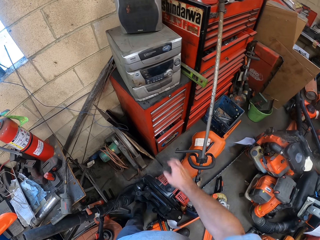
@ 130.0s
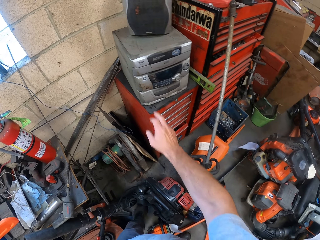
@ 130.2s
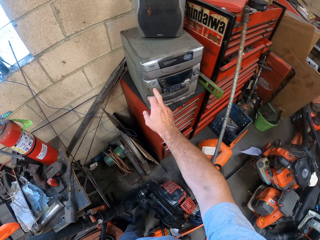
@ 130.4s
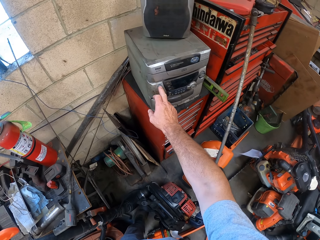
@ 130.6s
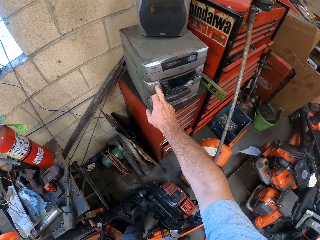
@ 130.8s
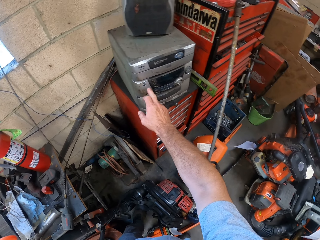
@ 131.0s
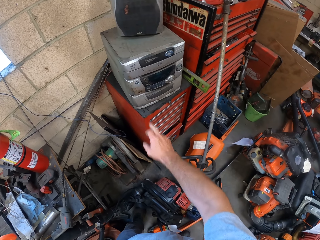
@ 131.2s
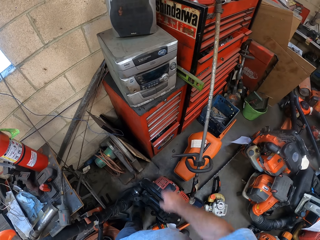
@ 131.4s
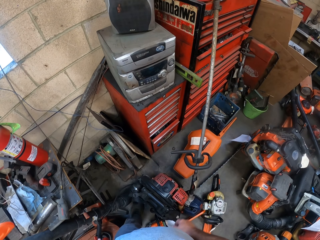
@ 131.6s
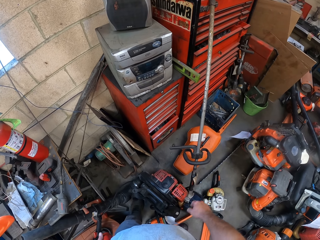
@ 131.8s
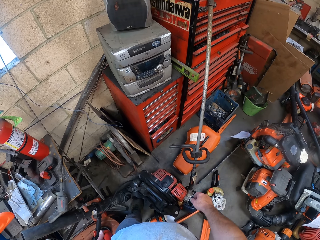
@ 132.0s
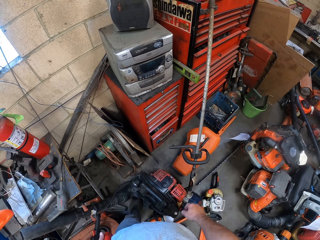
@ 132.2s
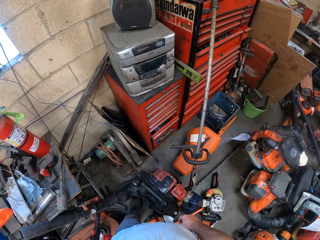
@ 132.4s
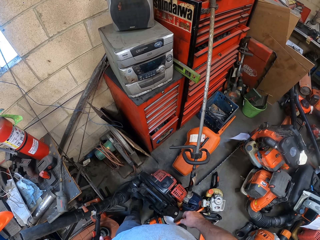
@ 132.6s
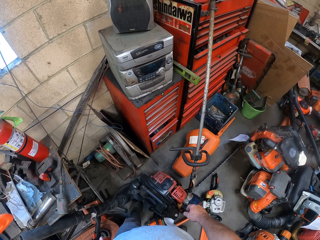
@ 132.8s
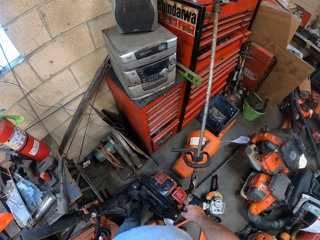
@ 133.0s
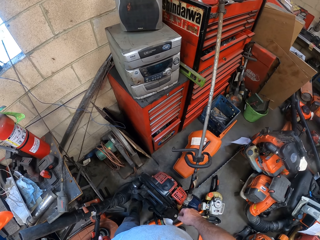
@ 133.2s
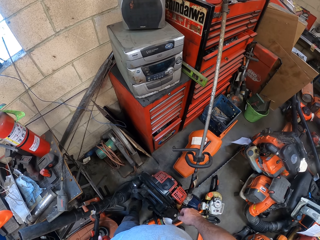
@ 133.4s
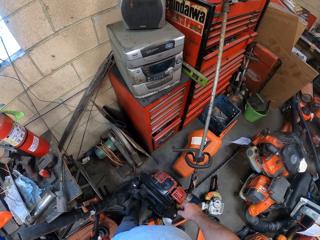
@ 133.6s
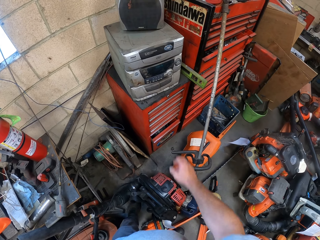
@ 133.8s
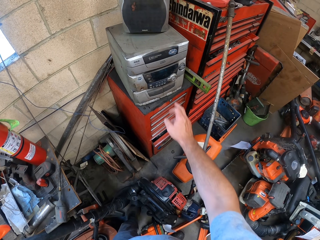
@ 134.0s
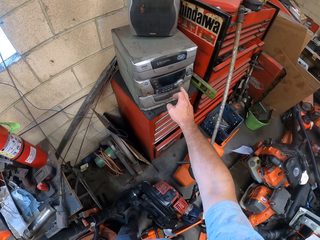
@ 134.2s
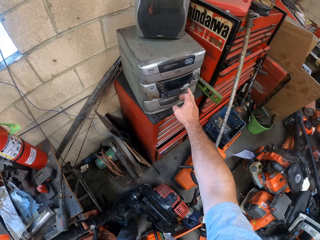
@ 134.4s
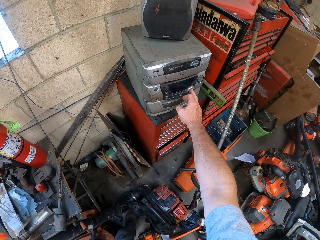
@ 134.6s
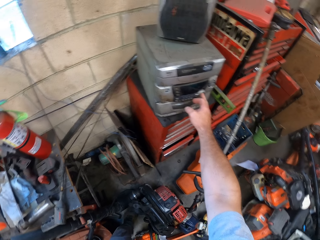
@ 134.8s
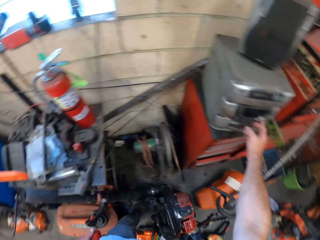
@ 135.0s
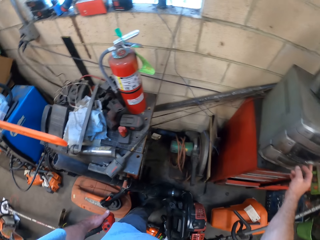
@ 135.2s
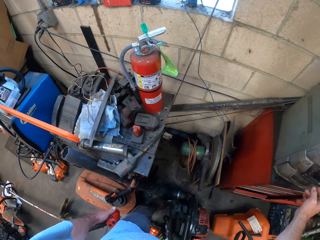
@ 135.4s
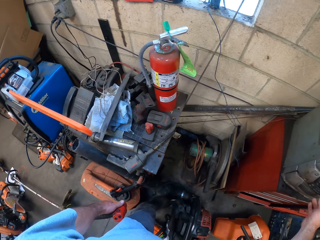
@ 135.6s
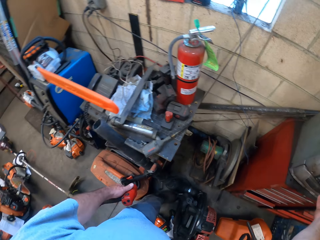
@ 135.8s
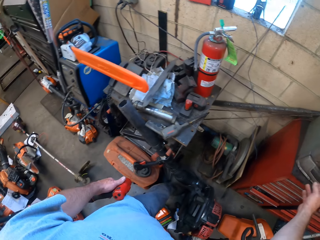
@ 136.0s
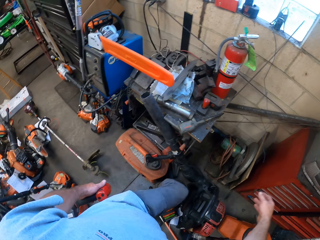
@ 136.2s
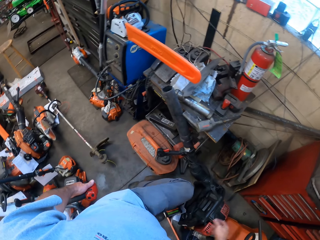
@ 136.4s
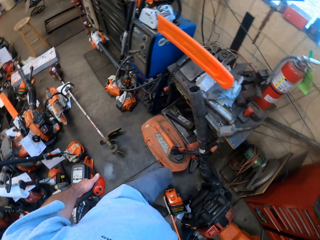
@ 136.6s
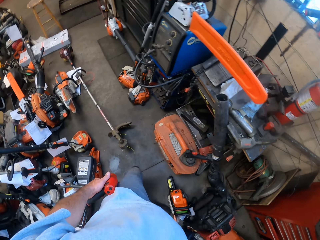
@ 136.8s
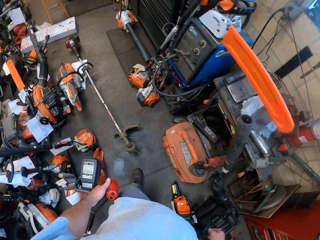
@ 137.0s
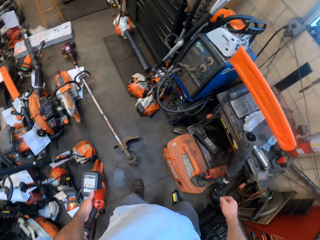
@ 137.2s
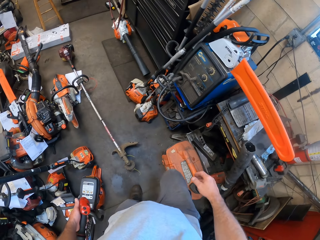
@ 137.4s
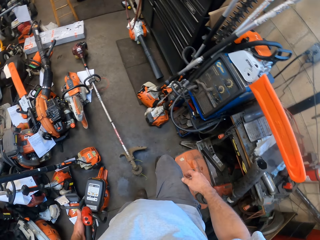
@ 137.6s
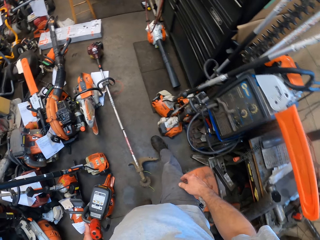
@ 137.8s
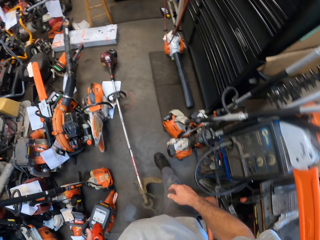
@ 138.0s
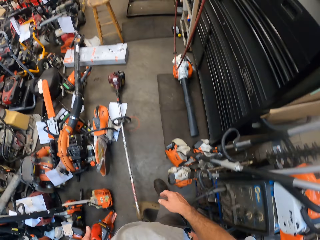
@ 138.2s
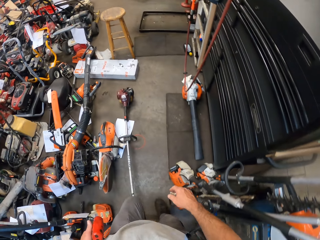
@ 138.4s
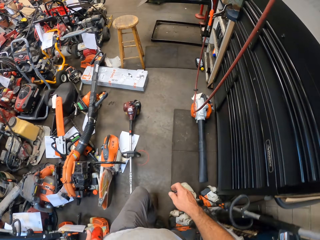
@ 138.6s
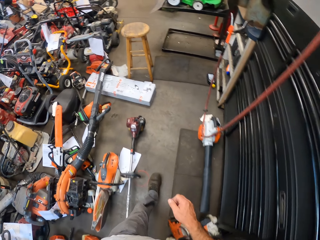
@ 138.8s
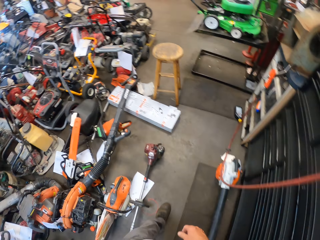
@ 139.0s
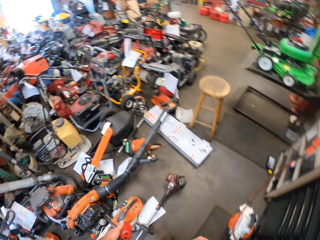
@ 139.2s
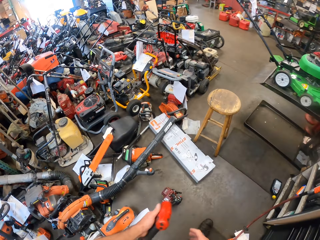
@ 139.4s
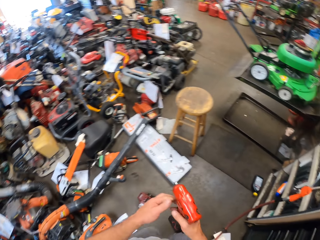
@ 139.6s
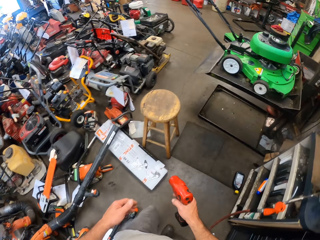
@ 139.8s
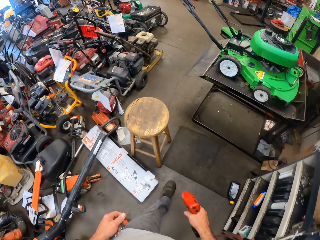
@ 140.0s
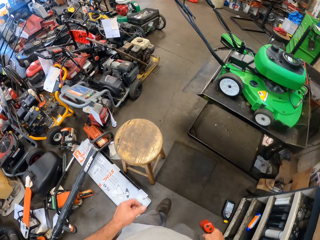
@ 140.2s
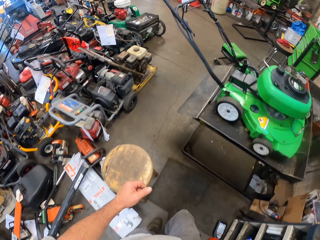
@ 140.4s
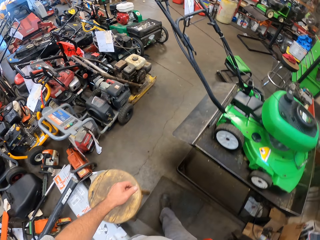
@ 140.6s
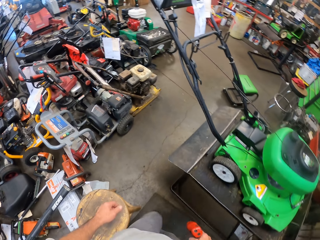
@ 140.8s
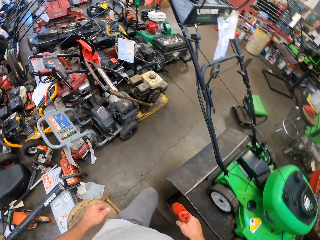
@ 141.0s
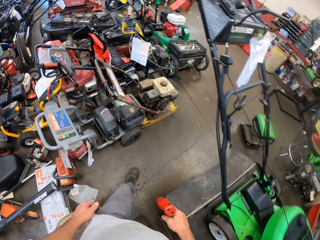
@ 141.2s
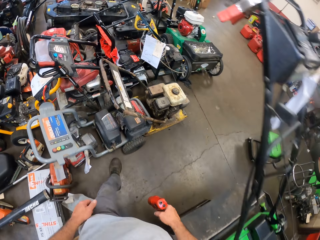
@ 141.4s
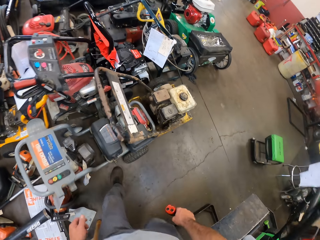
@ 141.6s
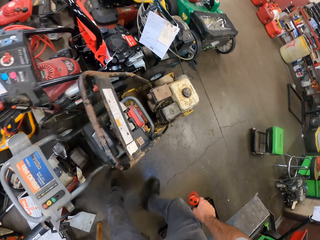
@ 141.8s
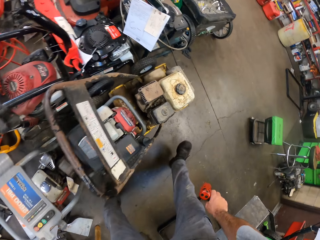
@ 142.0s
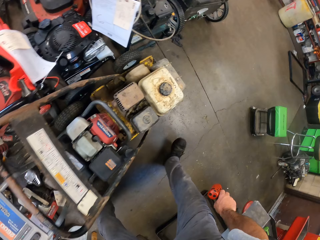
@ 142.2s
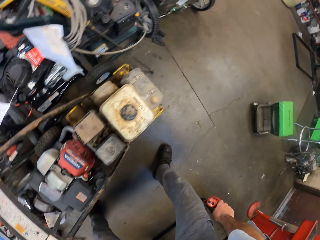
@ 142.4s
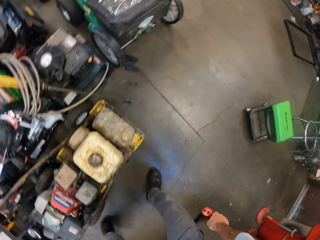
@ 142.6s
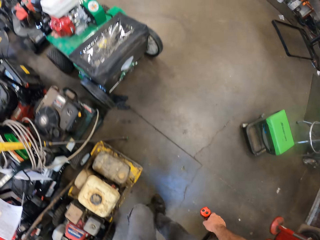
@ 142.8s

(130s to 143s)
The camera wearer pushes a second button on the stereo. He looks at the radio. He switches on the radio. He pushes a third button on the stereo. He walks to the workshop lift. He moves the cordless wrench to his right hand.

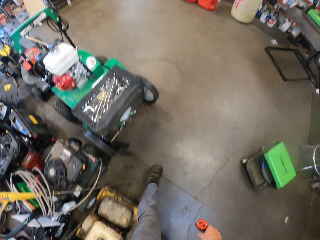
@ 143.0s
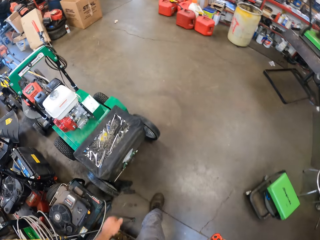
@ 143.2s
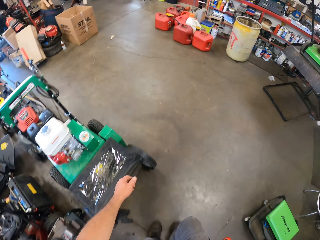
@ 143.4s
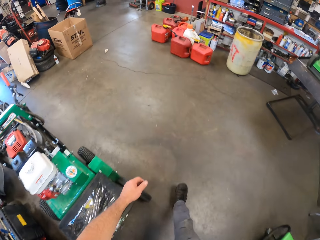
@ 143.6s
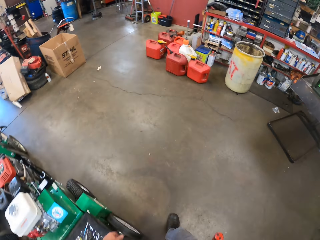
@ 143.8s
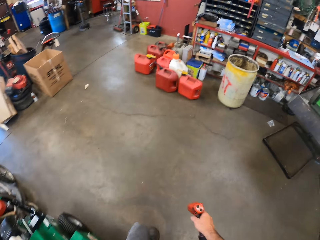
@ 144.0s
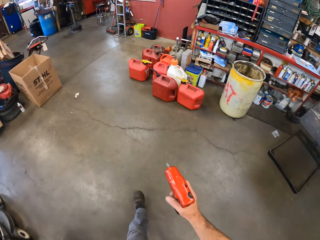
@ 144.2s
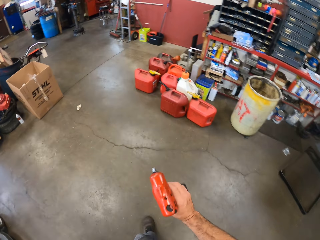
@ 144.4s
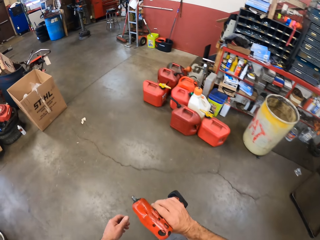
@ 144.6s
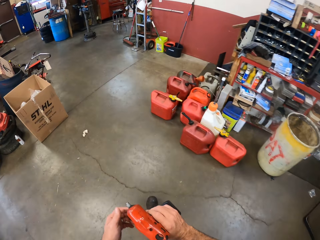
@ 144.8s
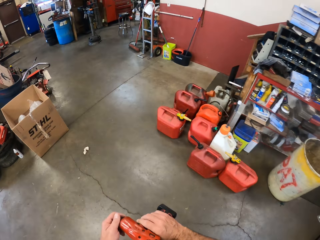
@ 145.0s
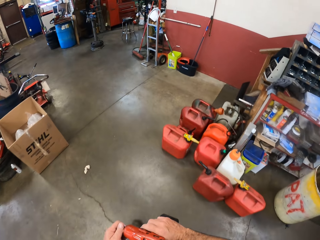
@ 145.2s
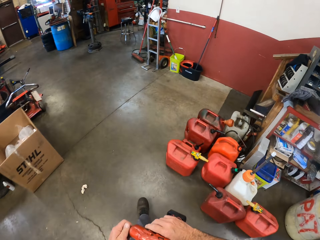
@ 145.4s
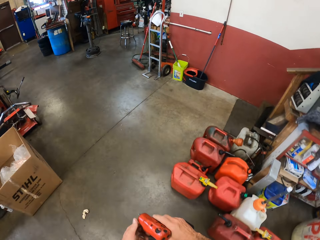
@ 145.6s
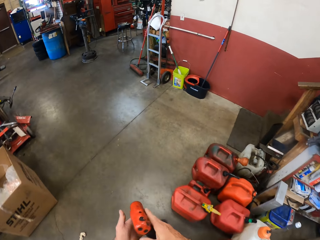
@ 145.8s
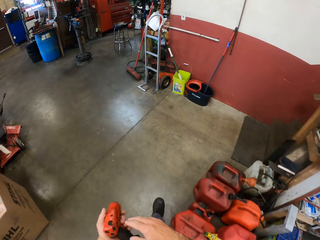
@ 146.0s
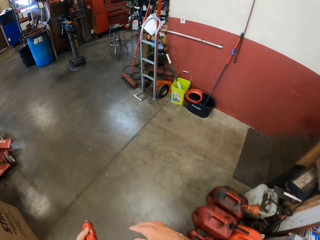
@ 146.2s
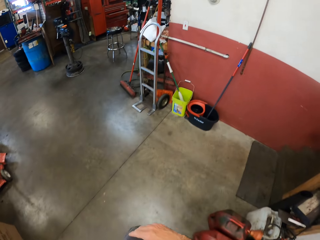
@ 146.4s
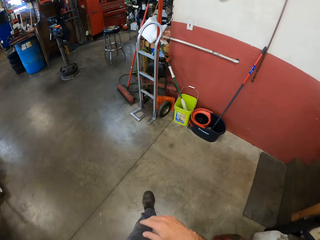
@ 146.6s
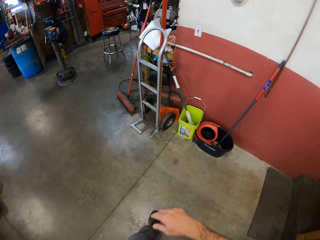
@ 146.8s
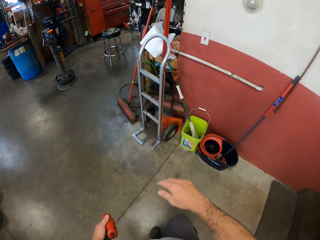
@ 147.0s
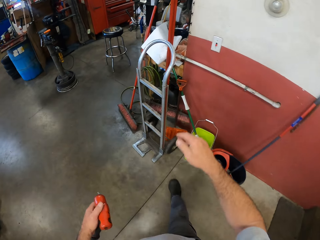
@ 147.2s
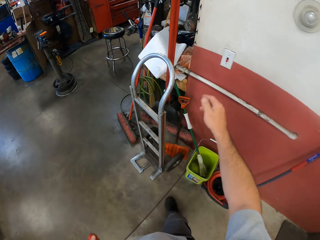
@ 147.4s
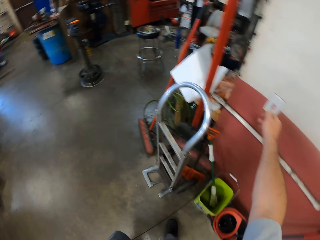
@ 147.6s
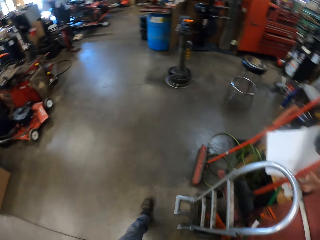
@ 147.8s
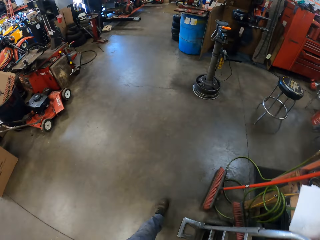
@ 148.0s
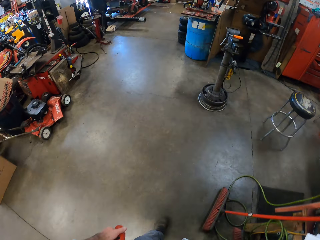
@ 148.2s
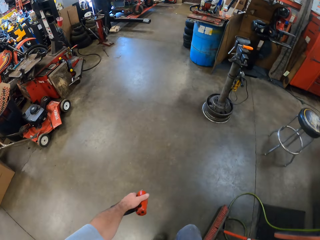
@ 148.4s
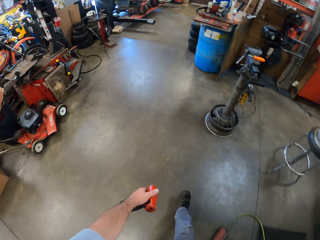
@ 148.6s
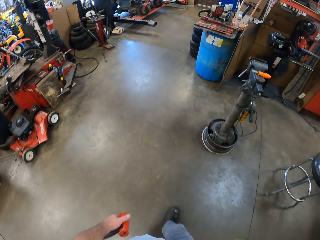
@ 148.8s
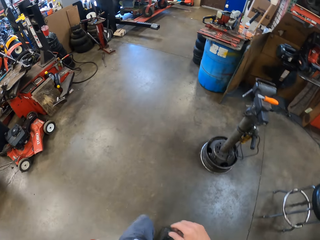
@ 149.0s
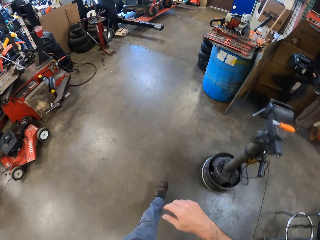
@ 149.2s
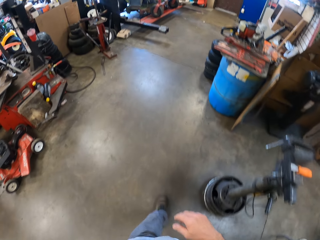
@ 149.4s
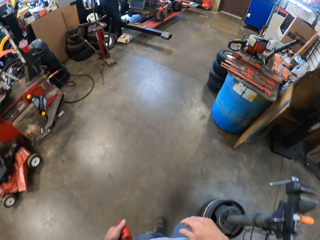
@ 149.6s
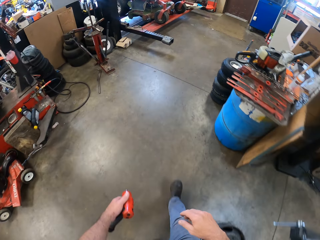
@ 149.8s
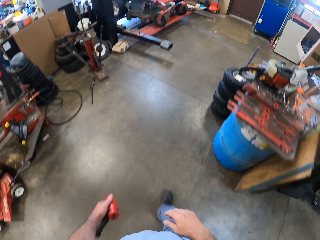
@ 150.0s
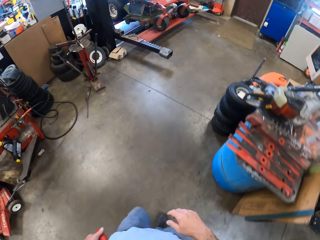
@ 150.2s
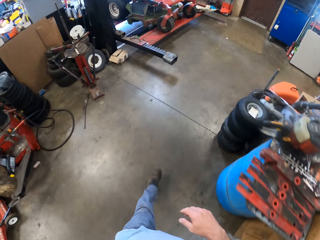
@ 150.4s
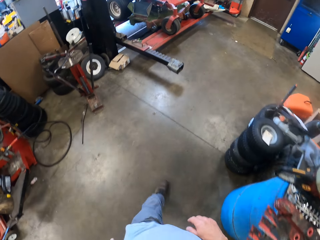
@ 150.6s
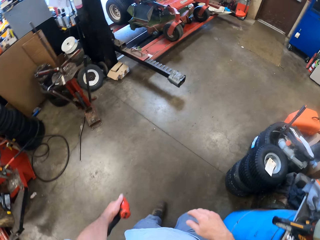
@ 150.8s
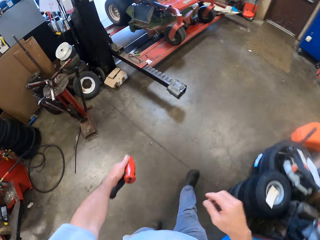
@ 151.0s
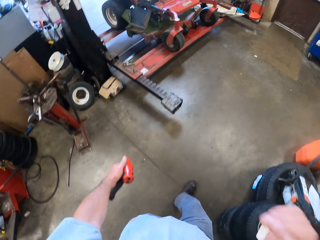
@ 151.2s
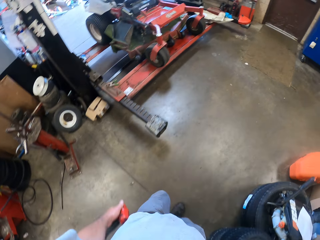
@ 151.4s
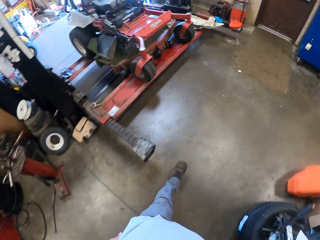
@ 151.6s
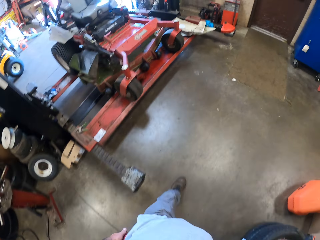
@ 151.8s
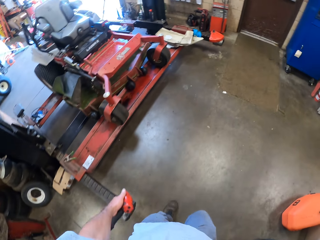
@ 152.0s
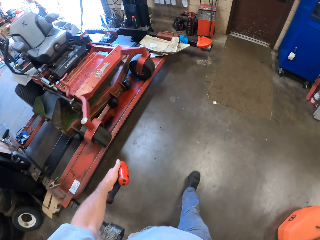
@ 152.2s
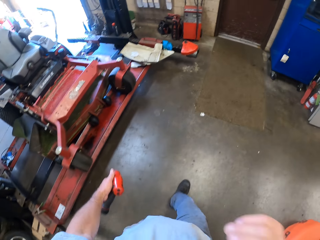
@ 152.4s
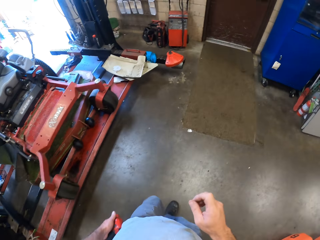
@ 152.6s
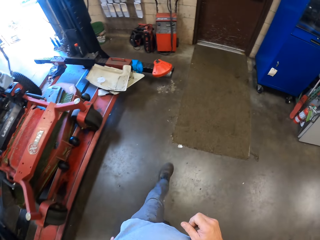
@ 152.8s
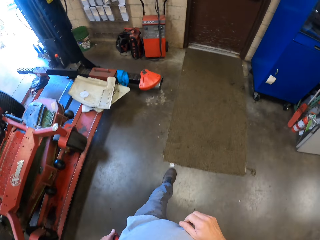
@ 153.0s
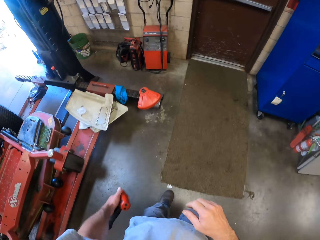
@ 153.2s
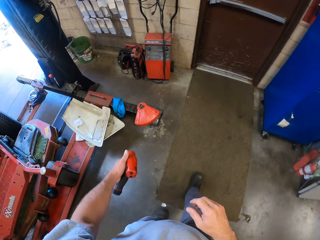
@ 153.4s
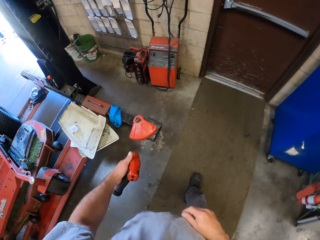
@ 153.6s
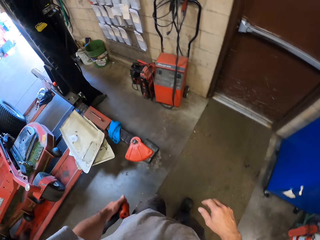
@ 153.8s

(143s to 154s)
The camera wearer moves the cordless wrench to his left hand. He touches a switch on the wall. He walks around the garage. He touches his face.
